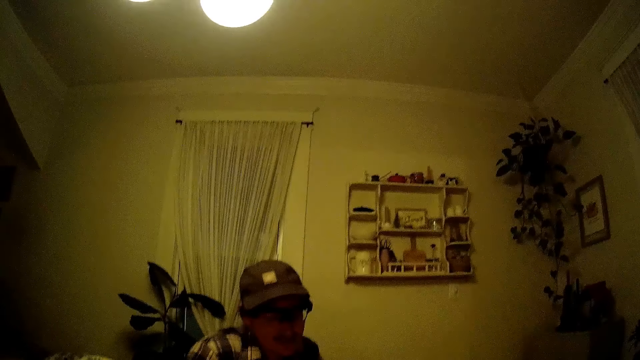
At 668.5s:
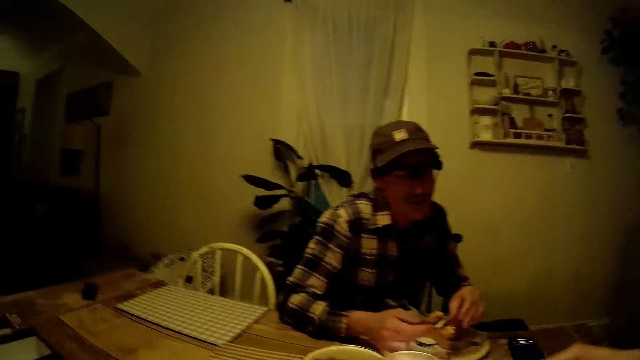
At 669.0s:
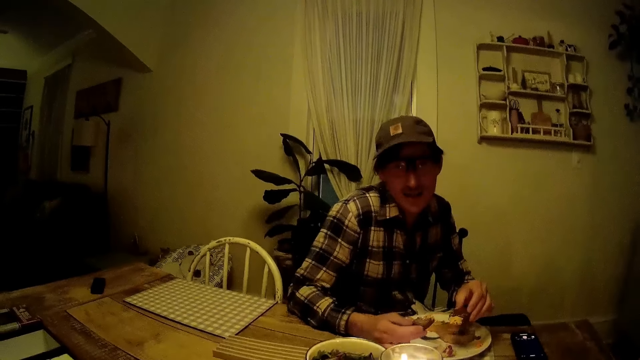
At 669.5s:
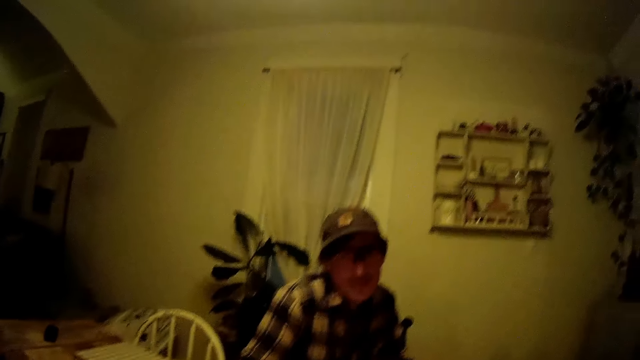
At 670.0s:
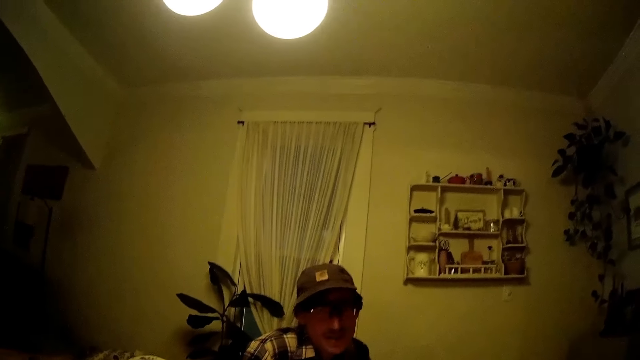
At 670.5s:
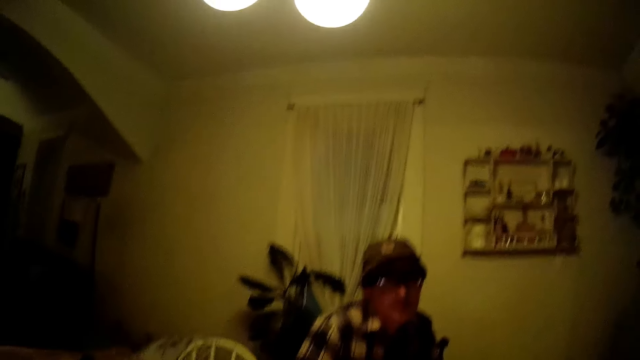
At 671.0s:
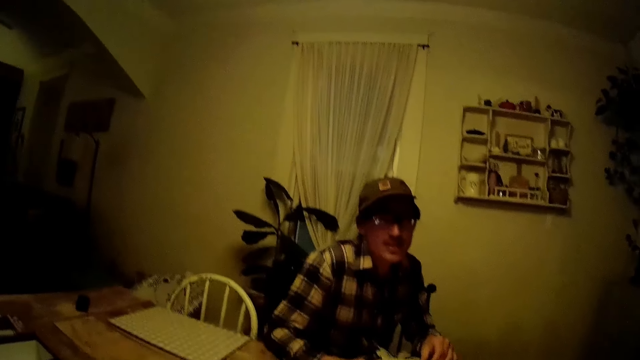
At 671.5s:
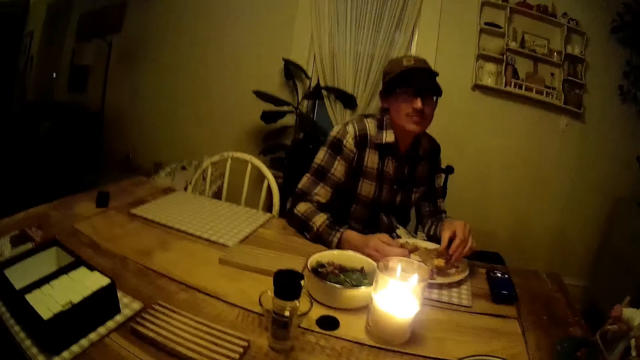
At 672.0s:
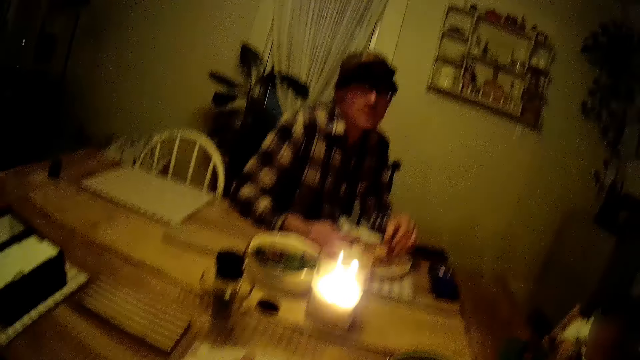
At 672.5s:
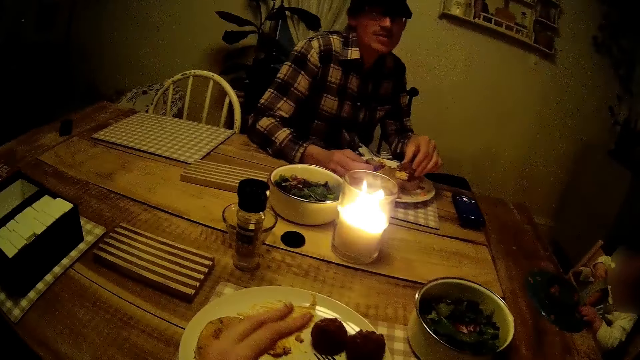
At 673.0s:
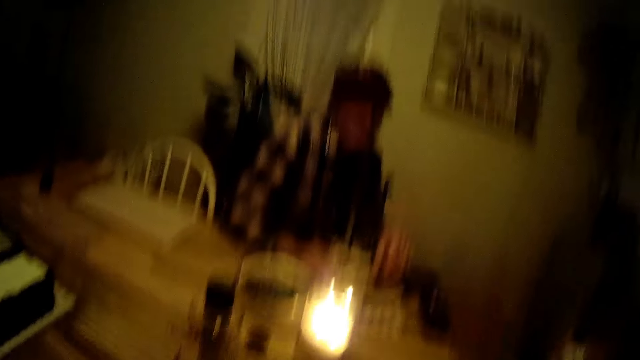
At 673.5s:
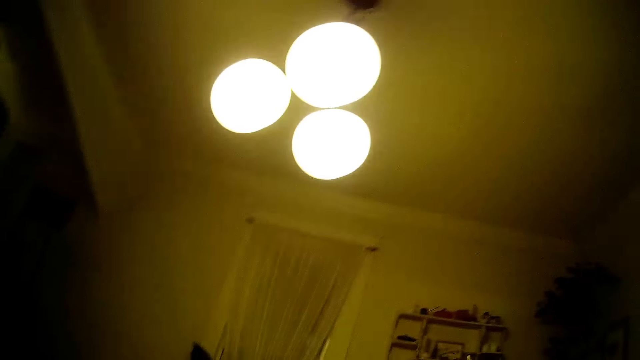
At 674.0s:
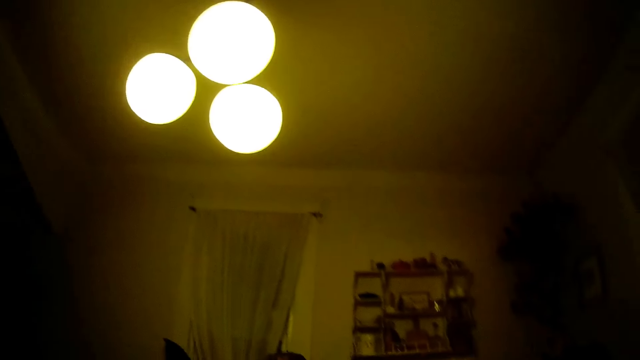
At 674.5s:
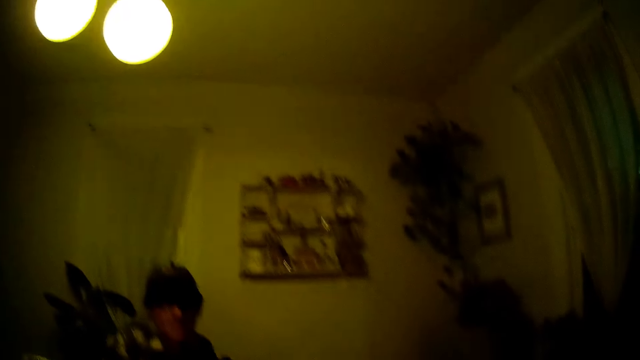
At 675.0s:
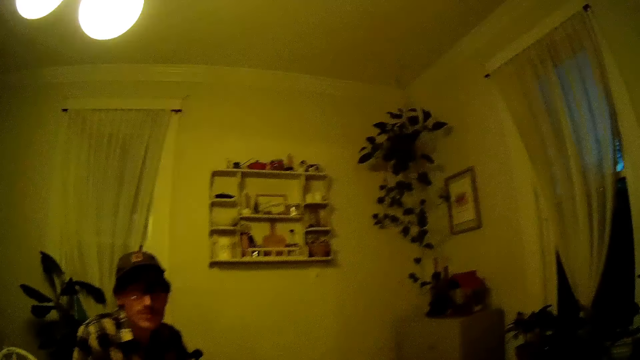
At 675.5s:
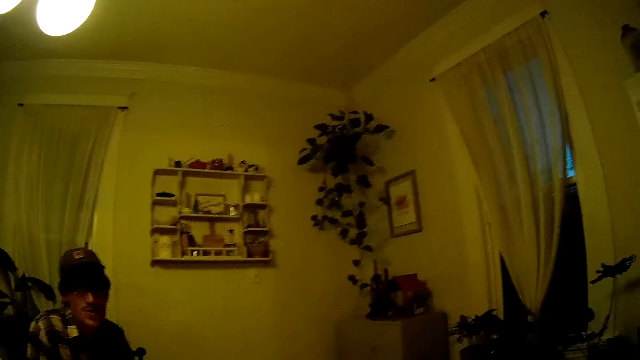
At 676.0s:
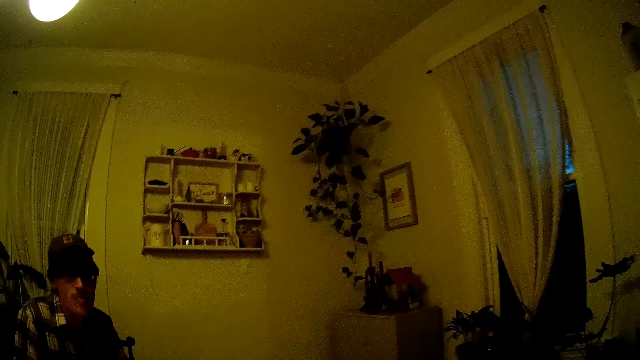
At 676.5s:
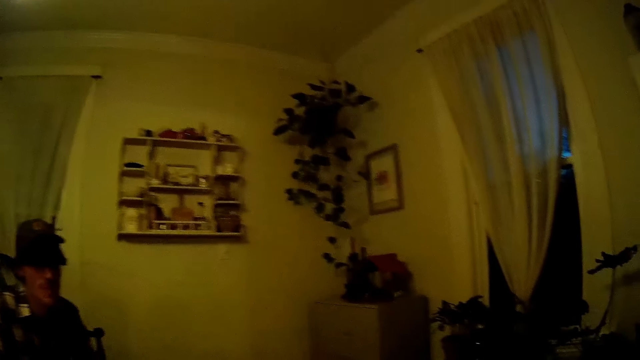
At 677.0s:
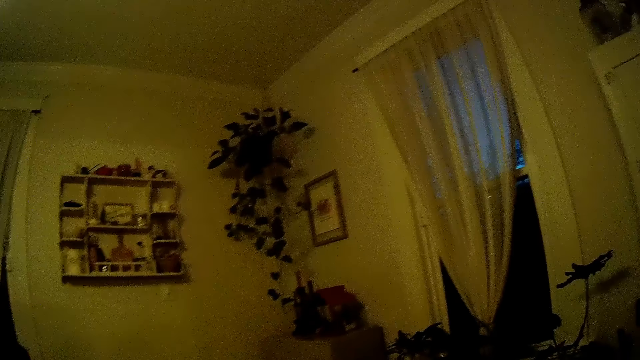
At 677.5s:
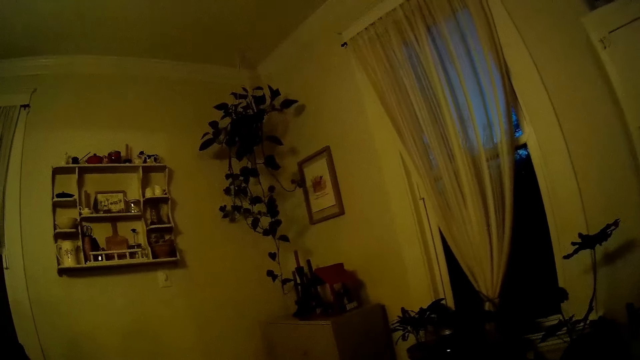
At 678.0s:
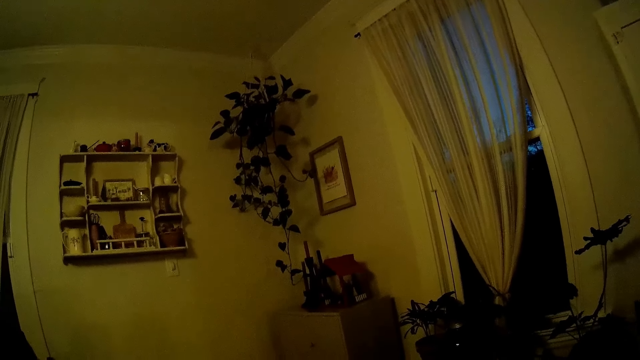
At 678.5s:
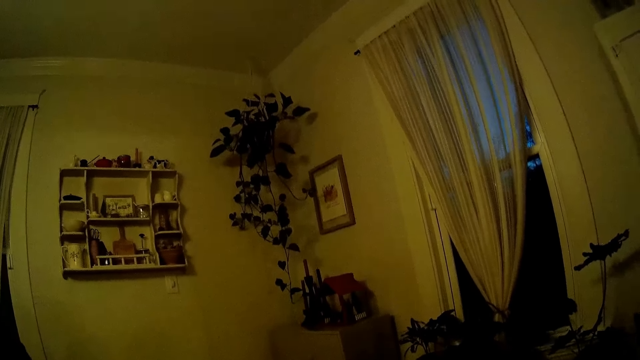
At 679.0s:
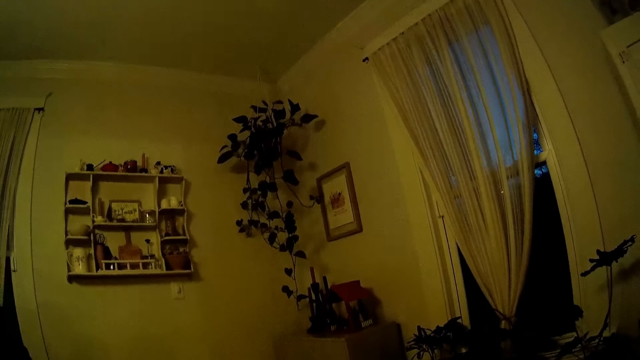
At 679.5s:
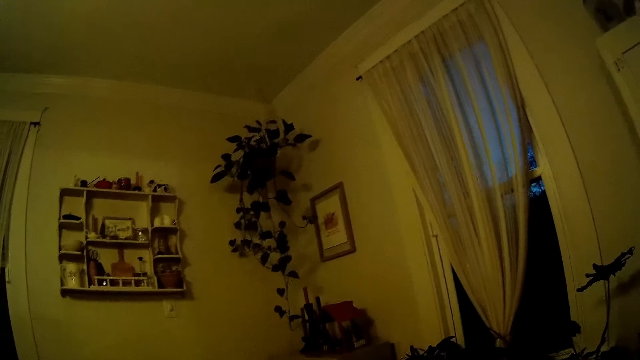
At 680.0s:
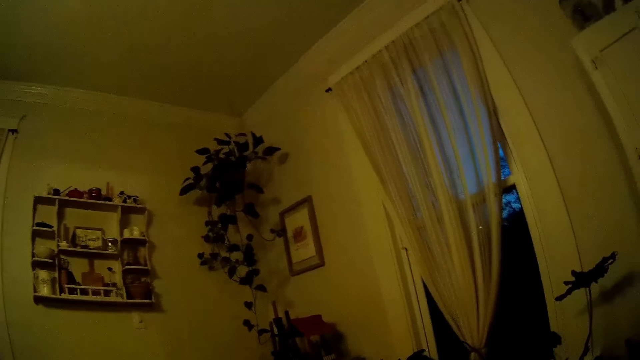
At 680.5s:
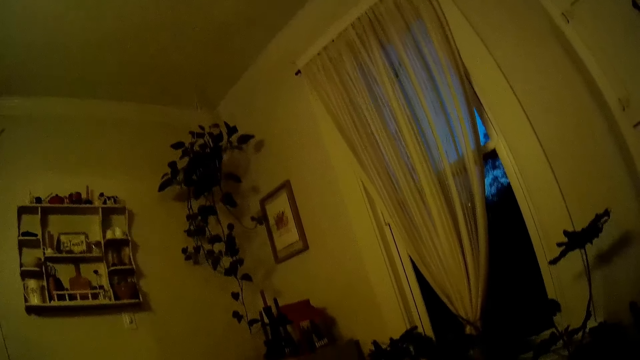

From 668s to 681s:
The man holds food on both hands. The camera wearer responds.

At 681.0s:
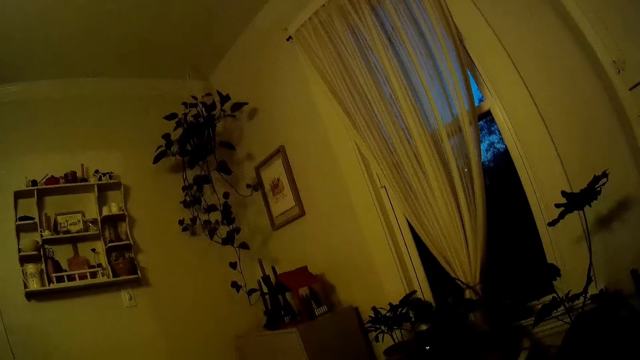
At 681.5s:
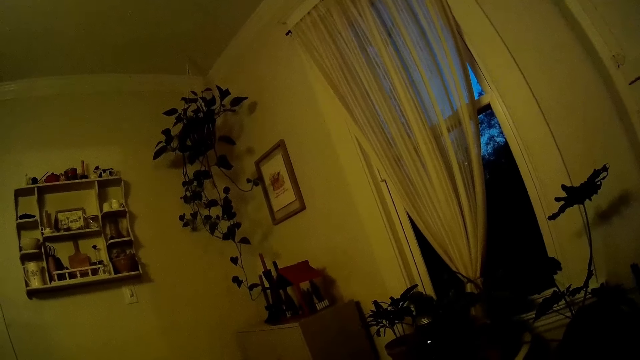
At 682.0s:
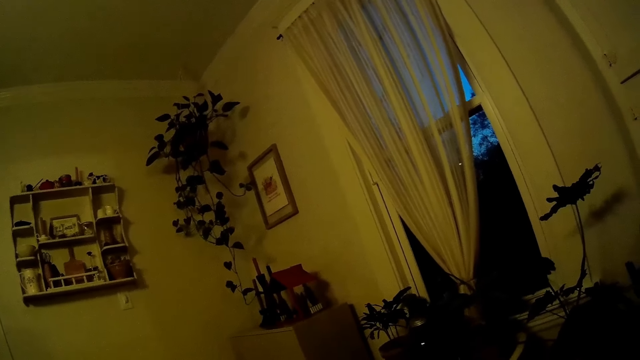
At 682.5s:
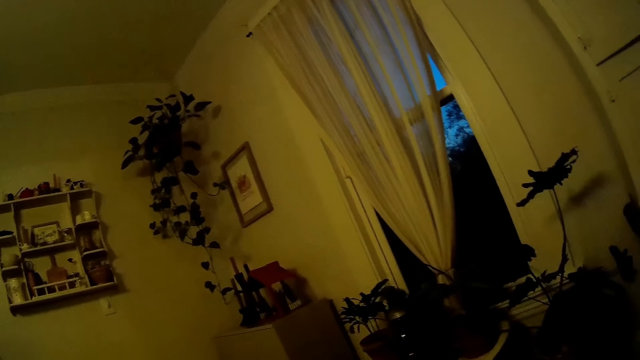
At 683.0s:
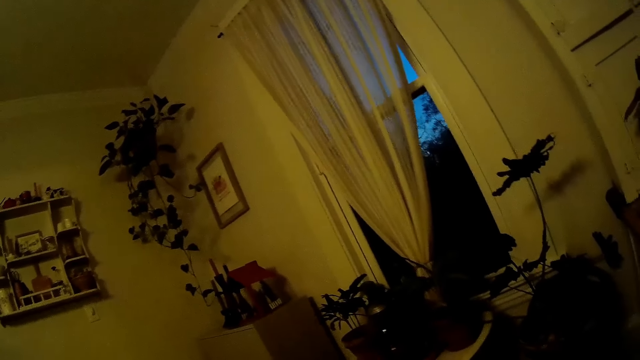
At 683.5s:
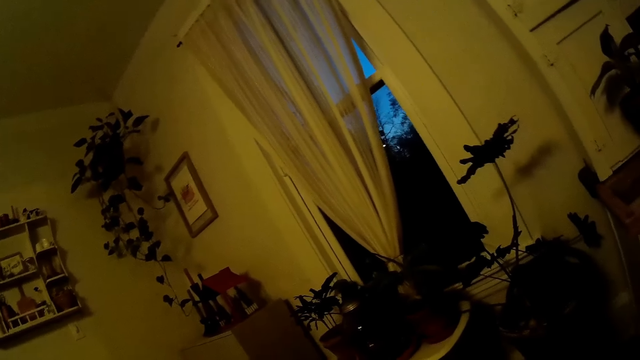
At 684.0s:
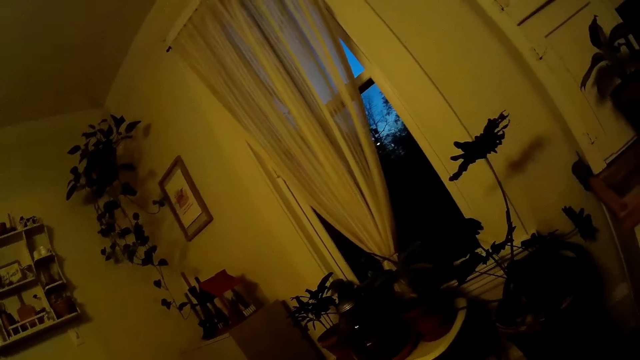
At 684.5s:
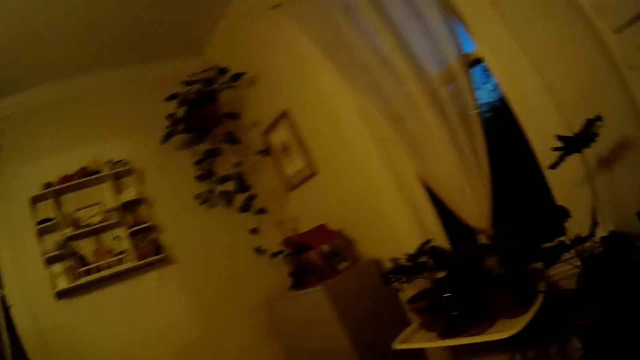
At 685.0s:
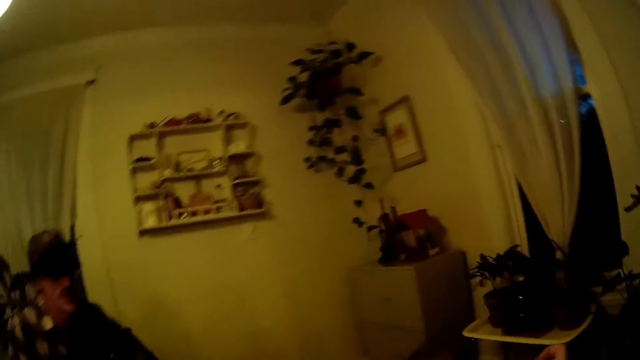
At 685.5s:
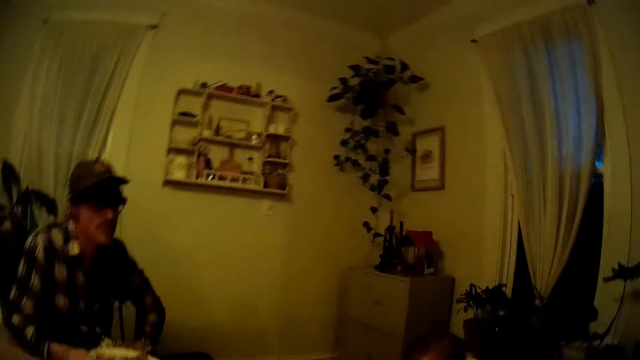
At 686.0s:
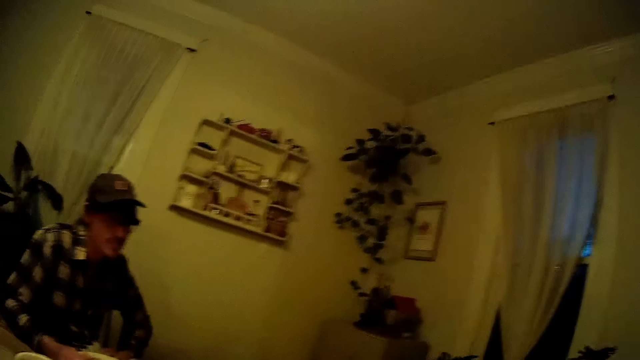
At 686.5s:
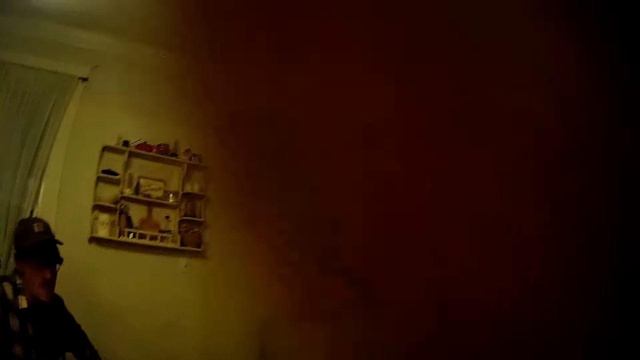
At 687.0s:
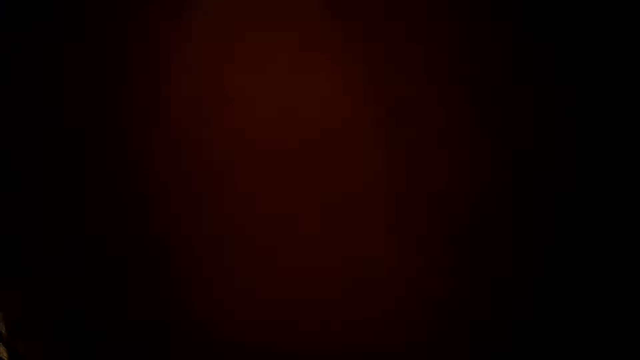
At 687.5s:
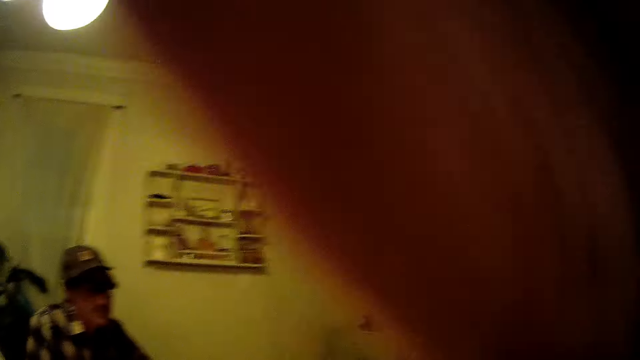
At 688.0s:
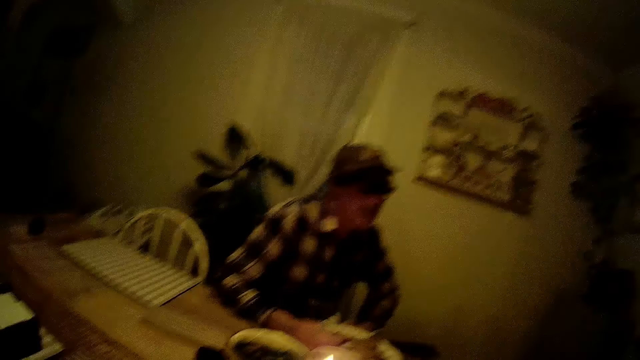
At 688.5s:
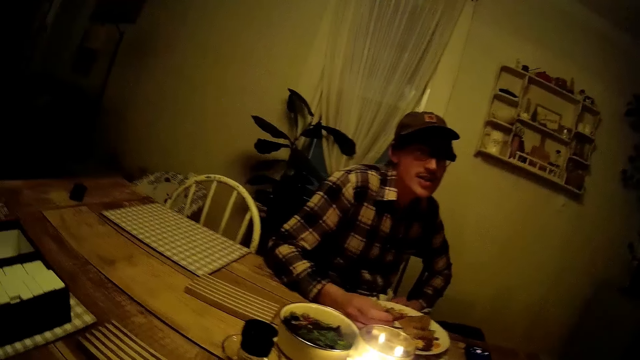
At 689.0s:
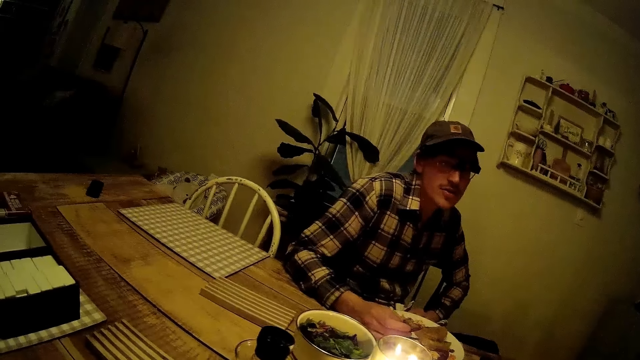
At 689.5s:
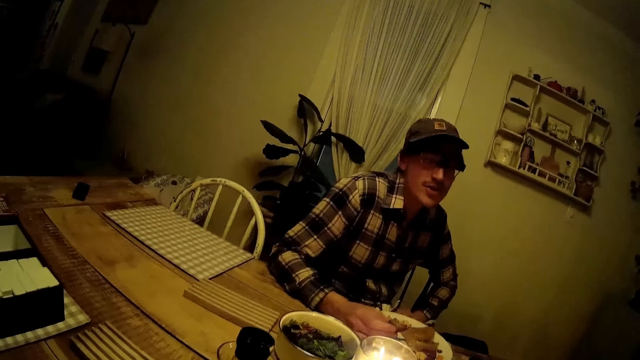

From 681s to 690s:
The man continues to talk.
